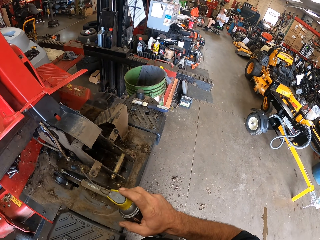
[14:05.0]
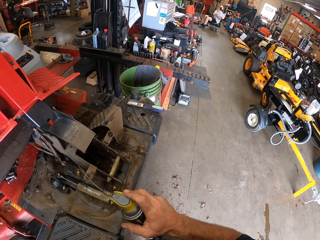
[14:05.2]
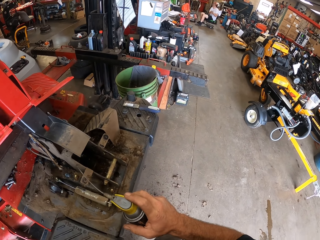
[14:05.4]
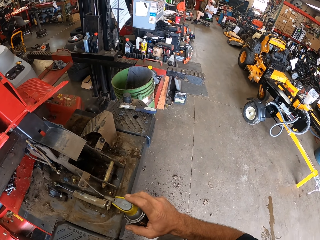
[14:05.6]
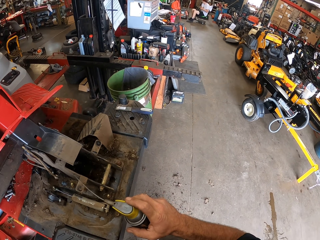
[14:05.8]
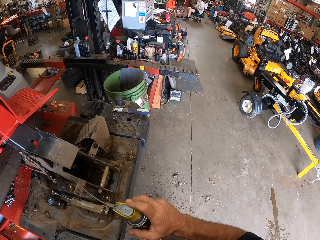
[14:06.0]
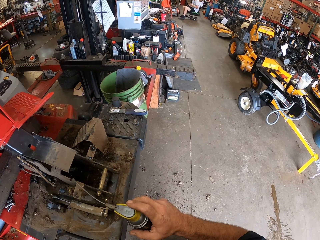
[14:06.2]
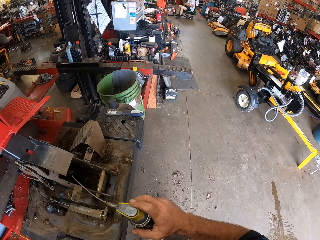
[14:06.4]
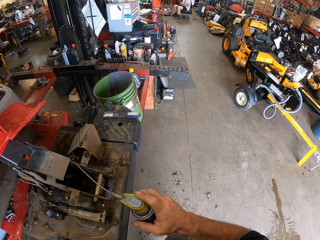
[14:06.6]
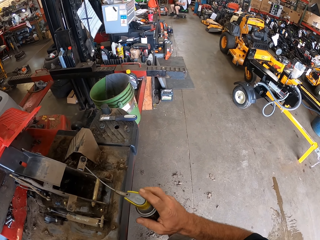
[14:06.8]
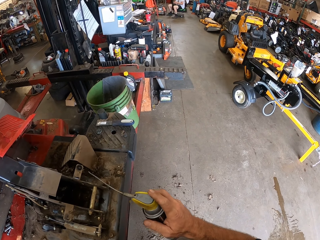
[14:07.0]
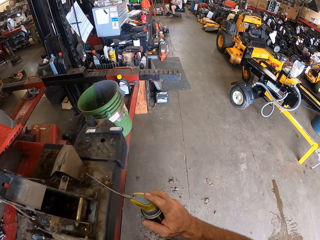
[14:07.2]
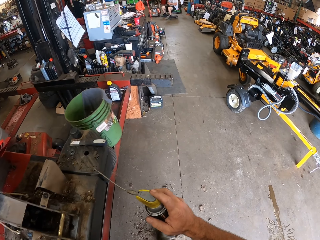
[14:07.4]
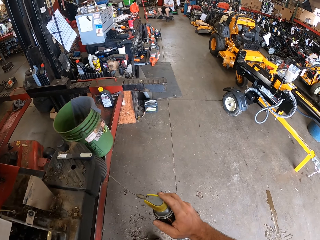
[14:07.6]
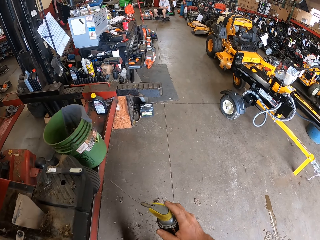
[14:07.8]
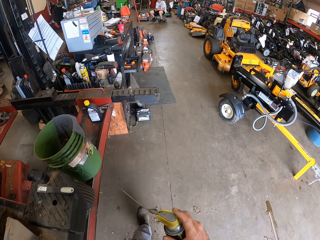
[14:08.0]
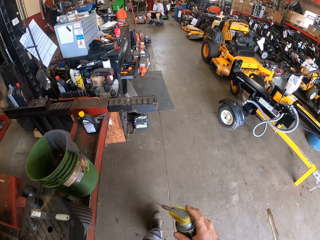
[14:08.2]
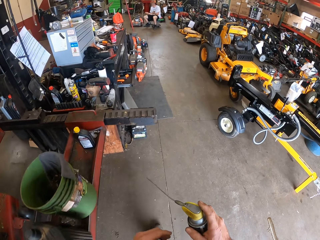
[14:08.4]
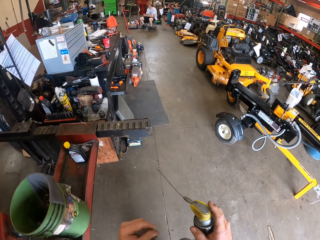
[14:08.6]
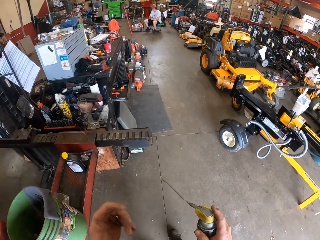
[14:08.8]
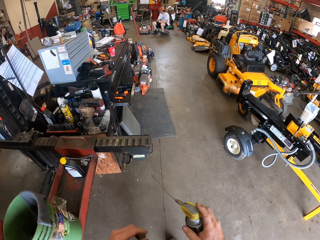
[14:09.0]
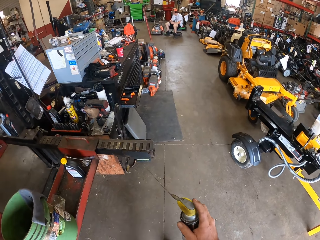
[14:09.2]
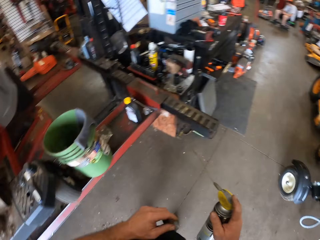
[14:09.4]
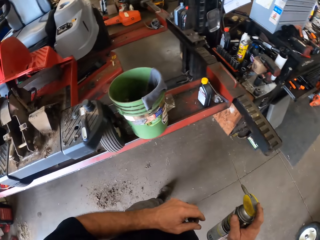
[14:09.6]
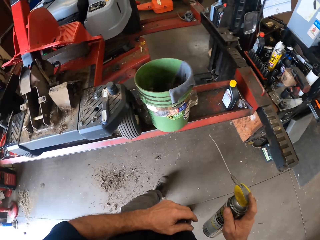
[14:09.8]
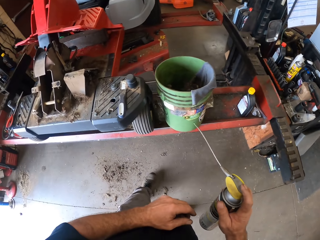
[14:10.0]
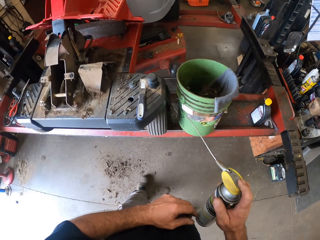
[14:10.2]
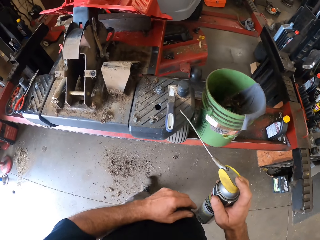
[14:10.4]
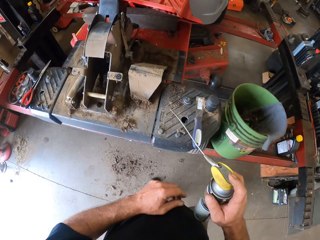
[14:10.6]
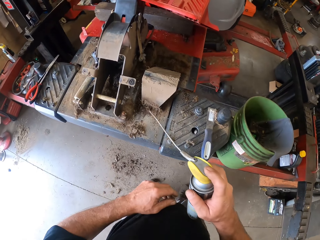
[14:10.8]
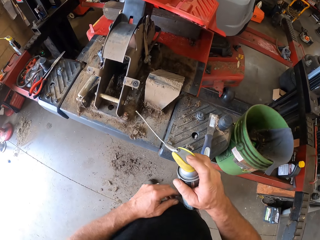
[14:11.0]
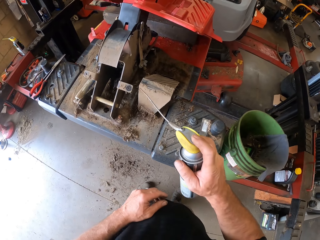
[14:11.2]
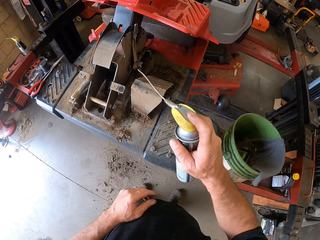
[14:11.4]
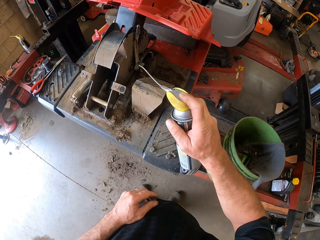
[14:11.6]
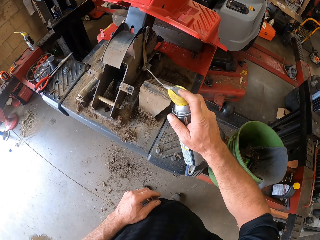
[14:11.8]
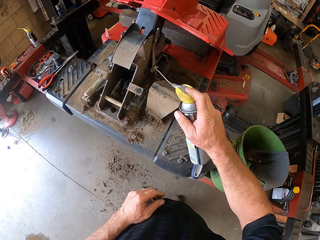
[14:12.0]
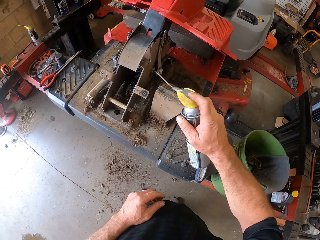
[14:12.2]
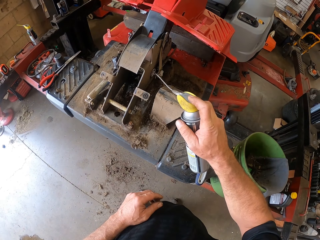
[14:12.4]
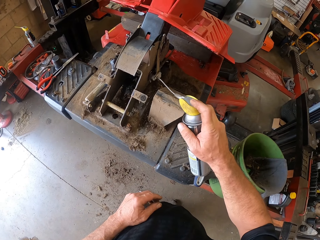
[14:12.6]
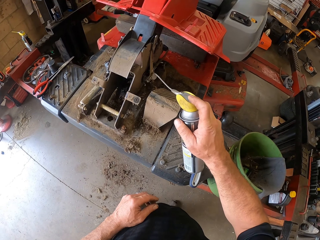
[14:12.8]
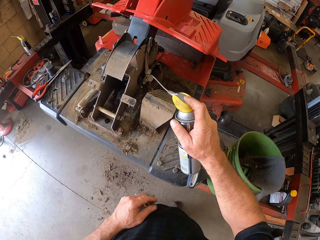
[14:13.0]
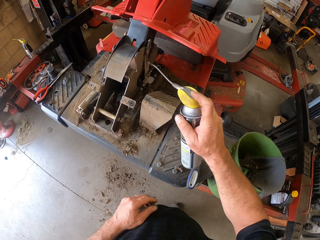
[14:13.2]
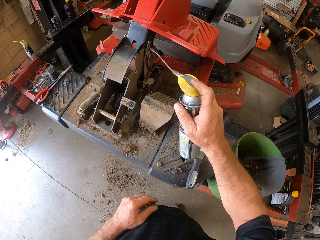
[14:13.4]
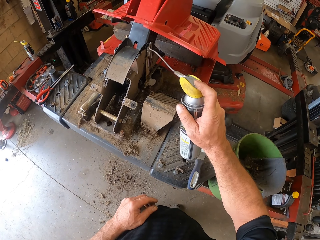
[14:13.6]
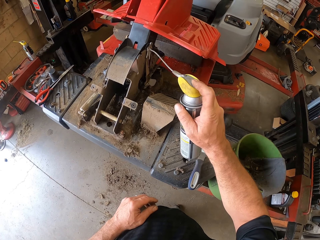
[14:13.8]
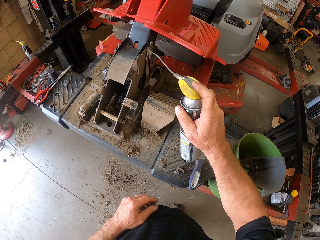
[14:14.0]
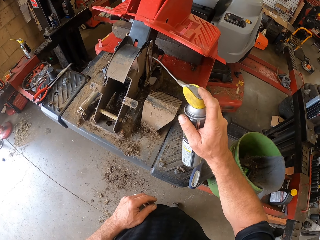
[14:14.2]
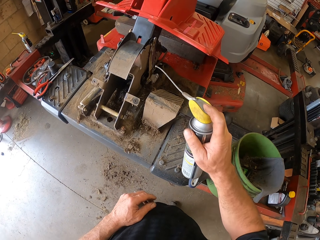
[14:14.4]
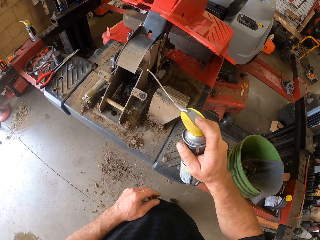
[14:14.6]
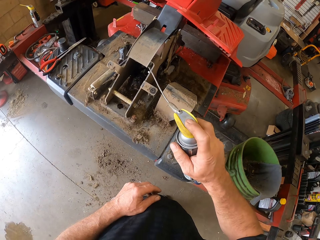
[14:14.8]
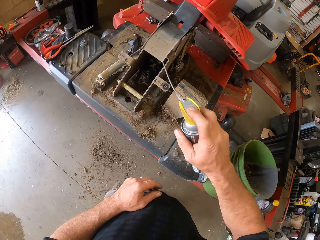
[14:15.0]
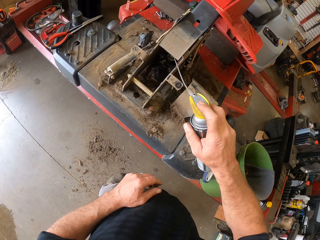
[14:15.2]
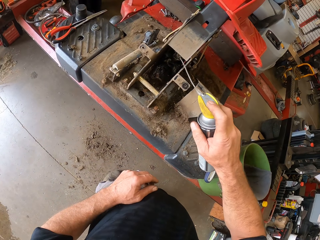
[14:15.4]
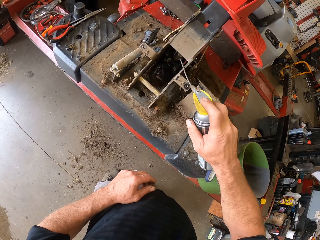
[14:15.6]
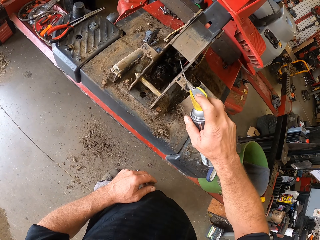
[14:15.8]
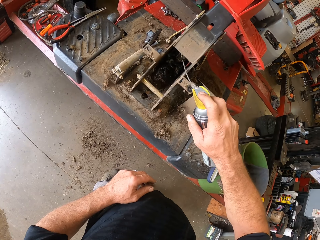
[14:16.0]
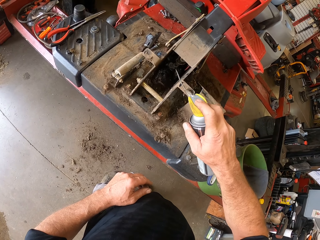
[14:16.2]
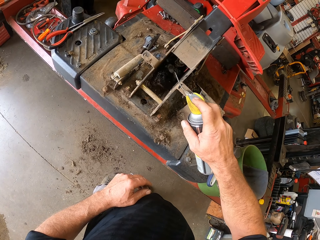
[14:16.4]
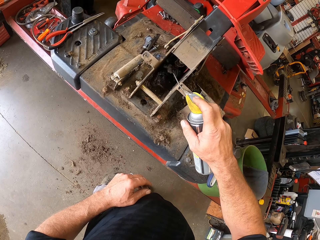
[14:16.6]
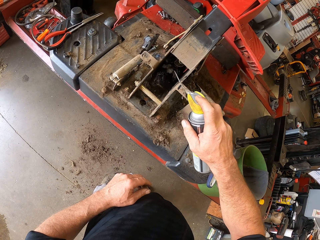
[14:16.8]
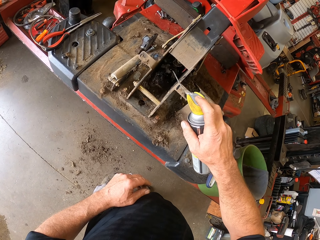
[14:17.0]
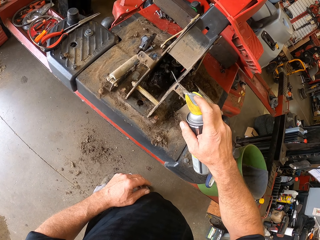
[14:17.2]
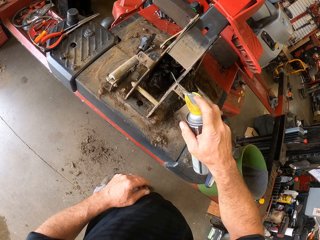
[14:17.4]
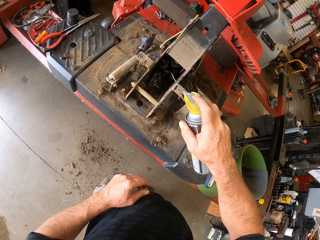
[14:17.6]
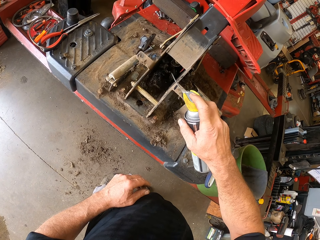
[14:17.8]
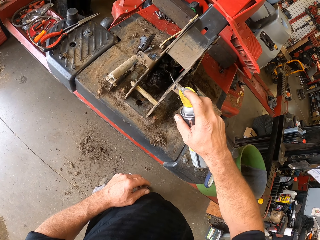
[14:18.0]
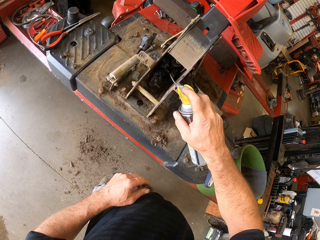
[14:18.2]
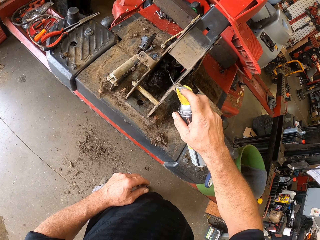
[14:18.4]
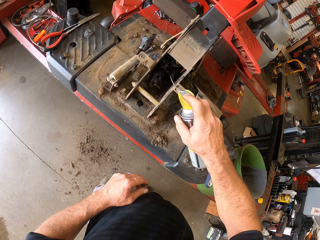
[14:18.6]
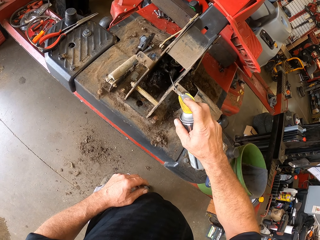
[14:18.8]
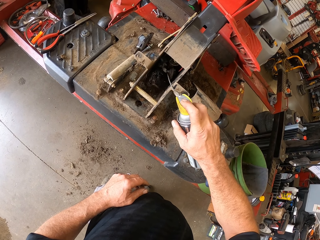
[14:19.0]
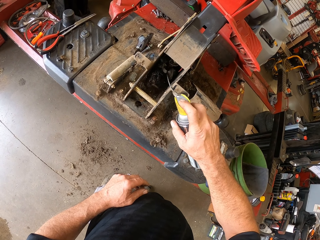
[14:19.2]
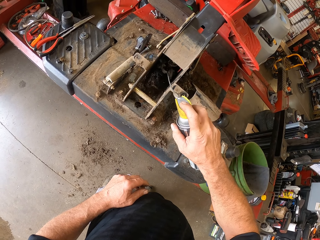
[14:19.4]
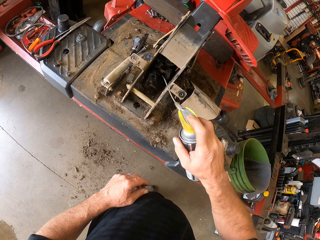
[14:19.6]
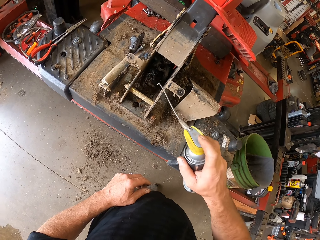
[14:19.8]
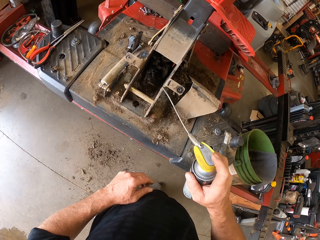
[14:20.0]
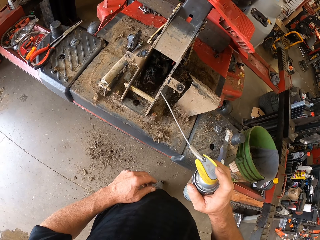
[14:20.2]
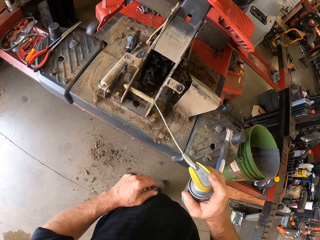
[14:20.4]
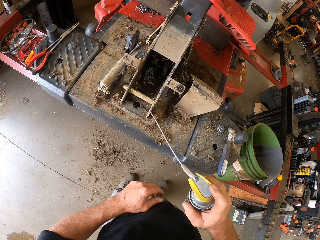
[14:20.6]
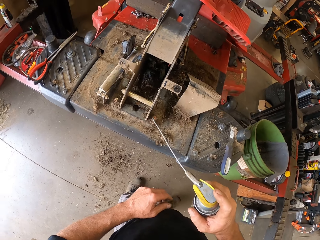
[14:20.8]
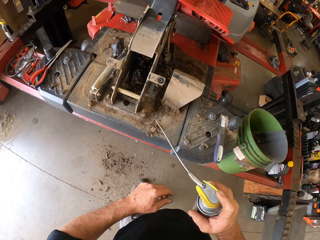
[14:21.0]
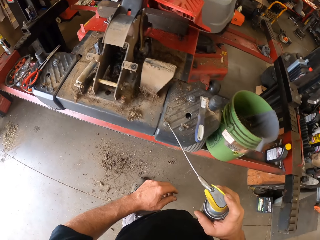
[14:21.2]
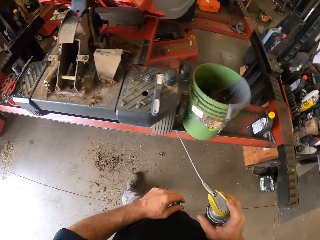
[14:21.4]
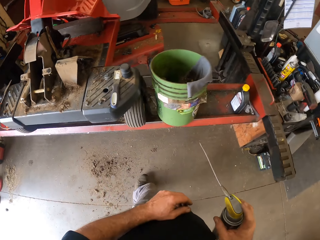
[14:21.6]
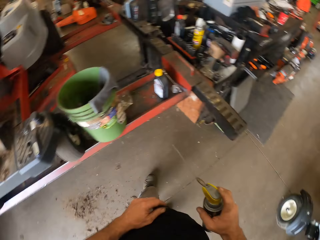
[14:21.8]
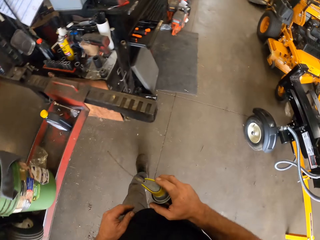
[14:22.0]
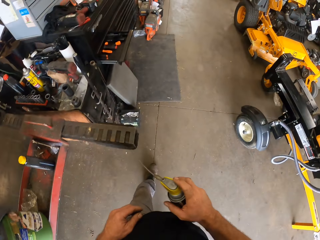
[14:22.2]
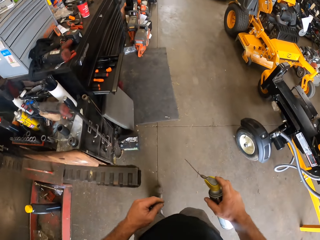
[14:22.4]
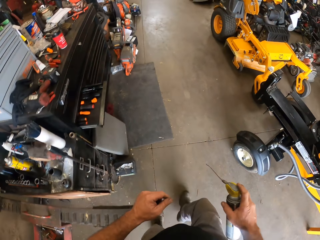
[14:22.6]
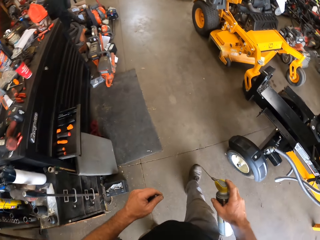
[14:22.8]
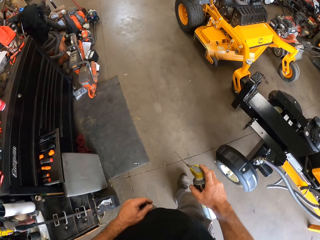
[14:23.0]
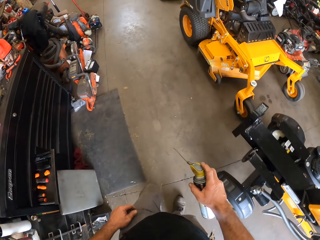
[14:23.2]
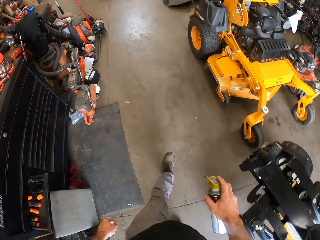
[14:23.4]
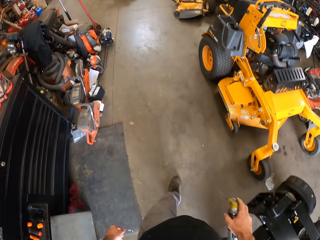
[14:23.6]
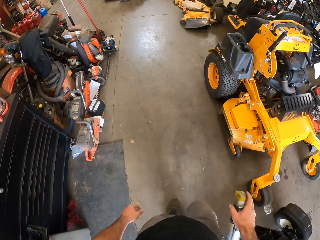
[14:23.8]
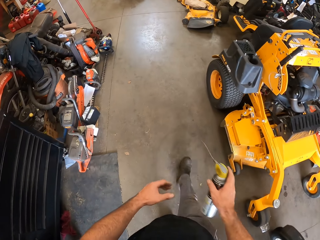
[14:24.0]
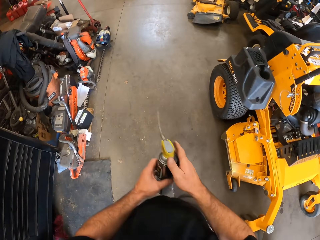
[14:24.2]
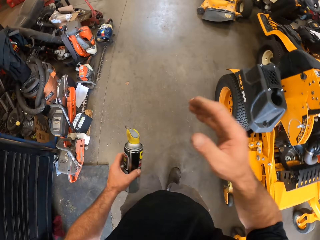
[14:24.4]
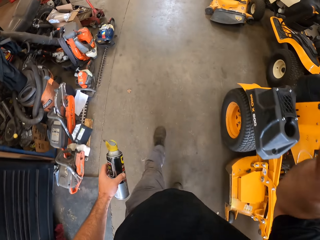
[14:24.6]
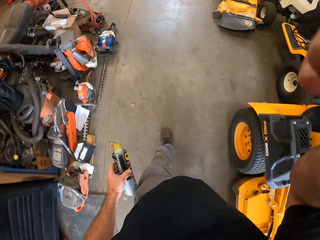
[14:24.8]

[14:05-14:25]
The camera wearer moves the hand holding the grease bottle or can. He walks forward with the can in his right hand. He moves the hand while walking. He rubs glue from the can in his right hand to the machine. He sprays the grease on the lawn mower parts. He walks forward towards the lawn mower with the can in his right hand. He passes the can from his right hand to his left hand.
